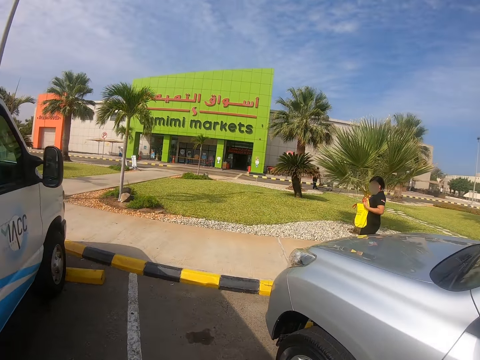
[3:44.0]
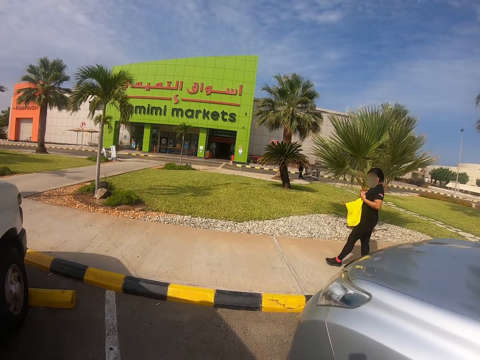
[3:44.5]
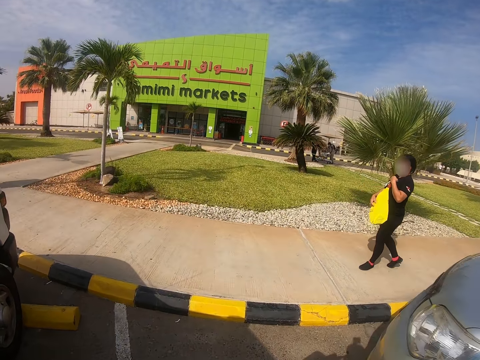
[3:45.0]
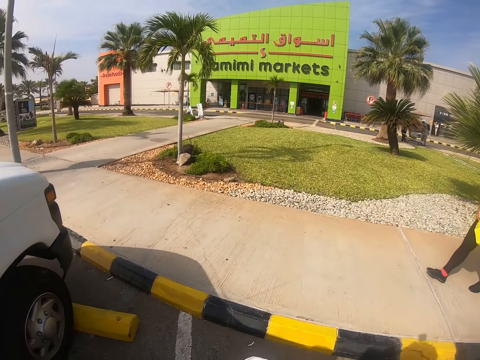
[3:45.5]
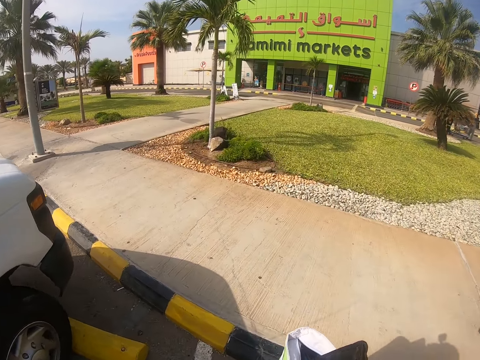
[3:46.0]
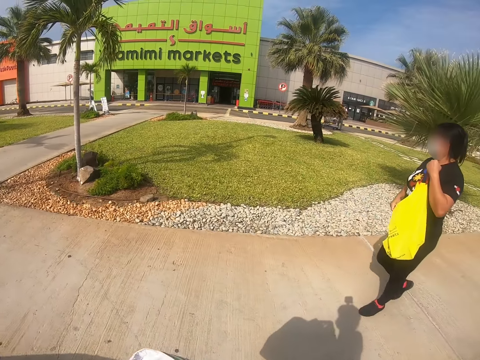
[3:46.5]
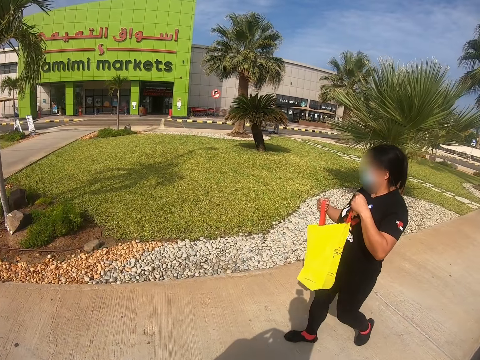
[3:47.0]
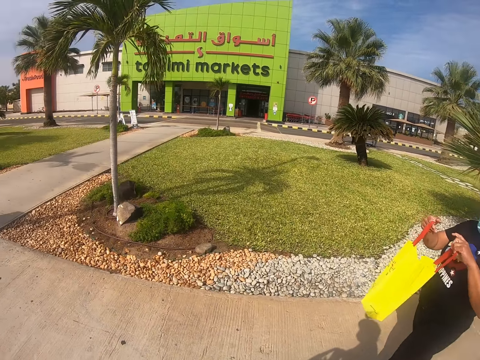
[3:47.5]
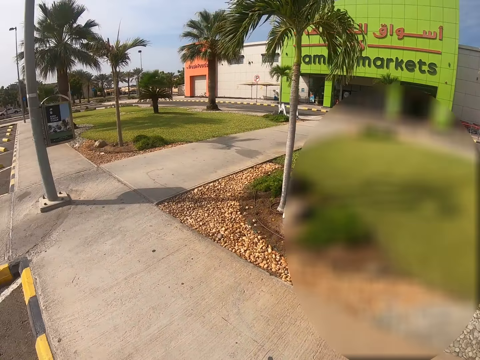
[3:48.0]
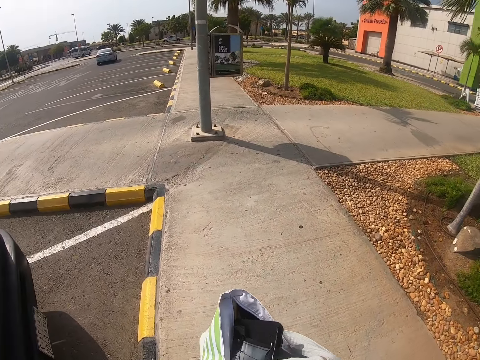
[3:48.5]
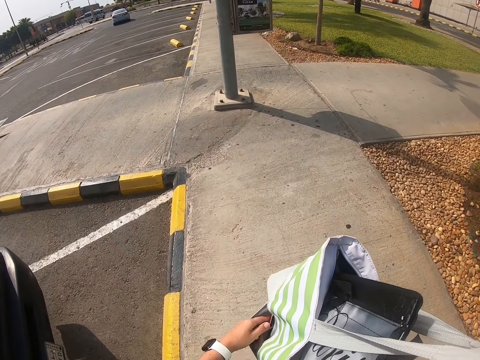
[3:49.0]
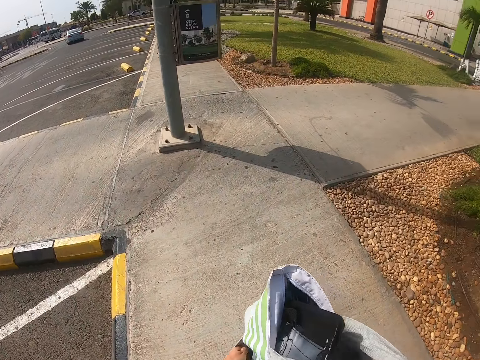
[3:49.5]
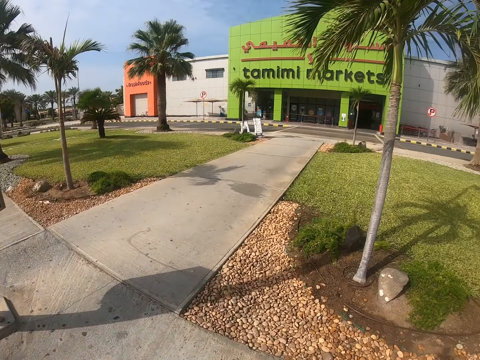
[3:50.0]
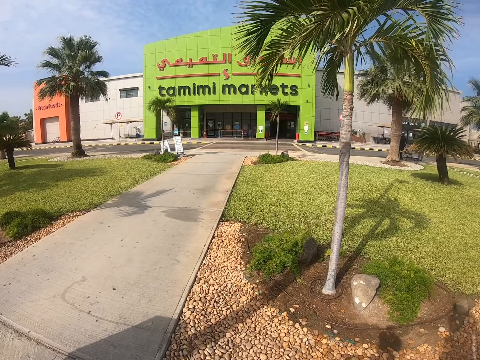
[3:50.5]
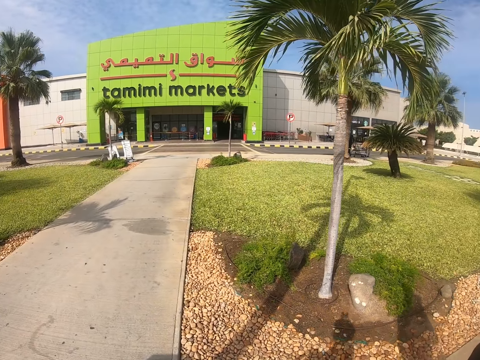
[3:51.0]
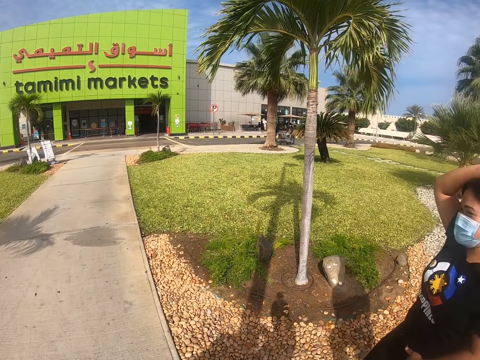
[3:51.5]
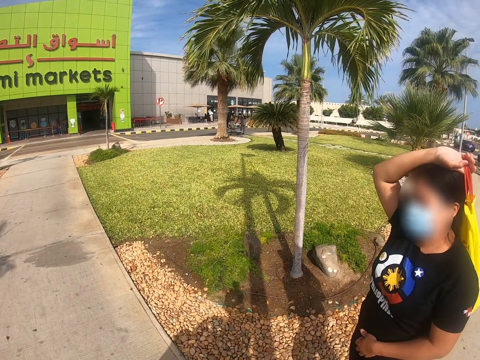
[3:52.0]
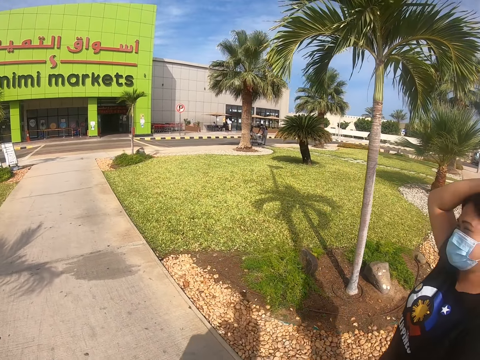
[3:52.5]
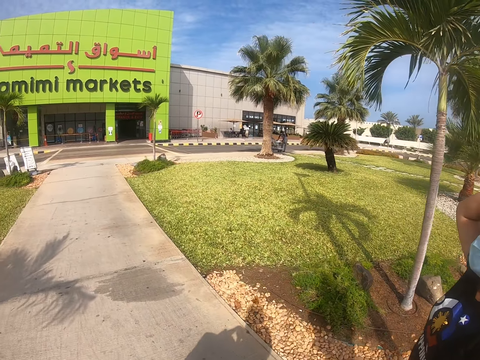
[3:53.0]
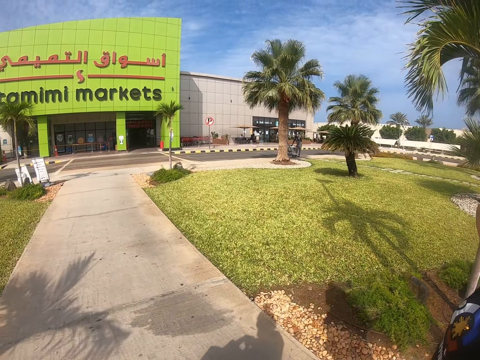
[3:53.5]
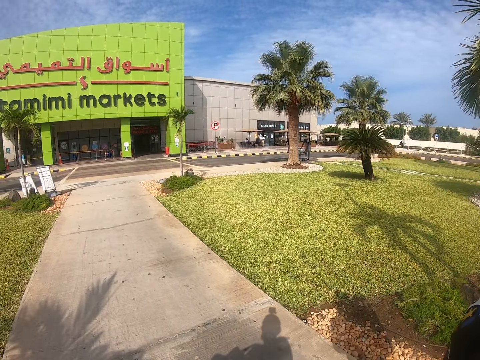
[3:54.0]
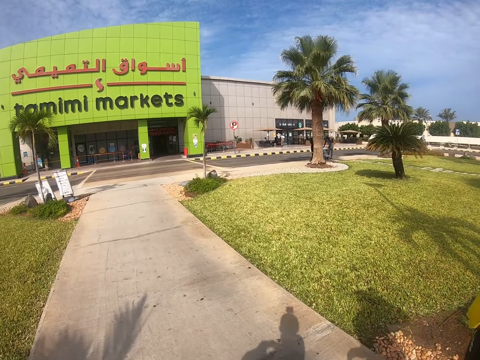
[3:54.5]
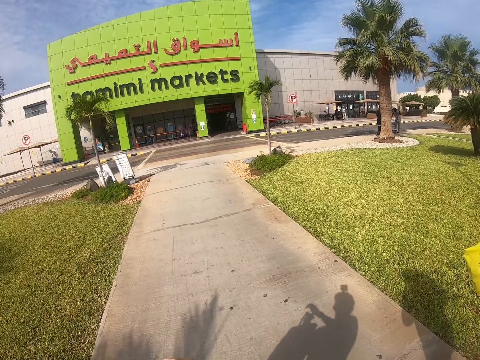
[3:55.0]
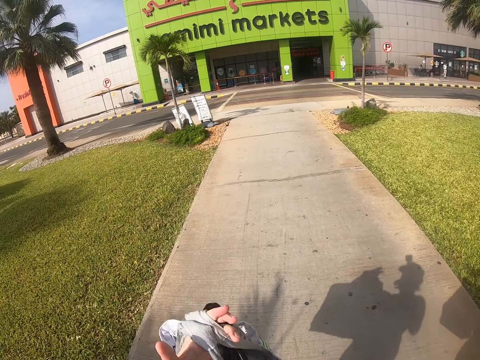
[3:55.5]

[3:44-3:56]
A lady carries a yellow bag and walks on the pavement. The camera wearer walks on the pavement. She looks around. She looks around again. She touches her bag and walks on the pavement.

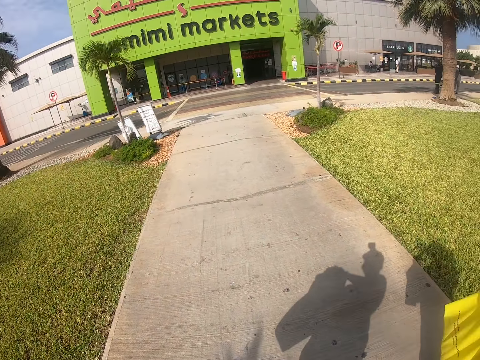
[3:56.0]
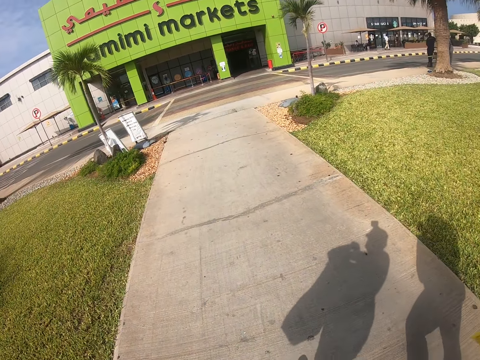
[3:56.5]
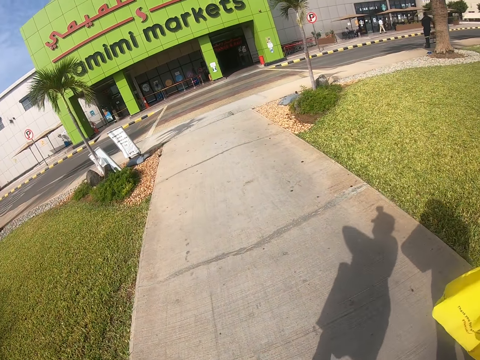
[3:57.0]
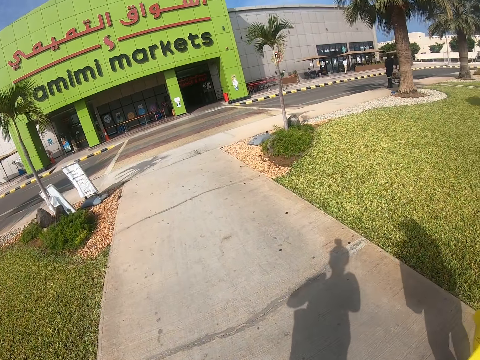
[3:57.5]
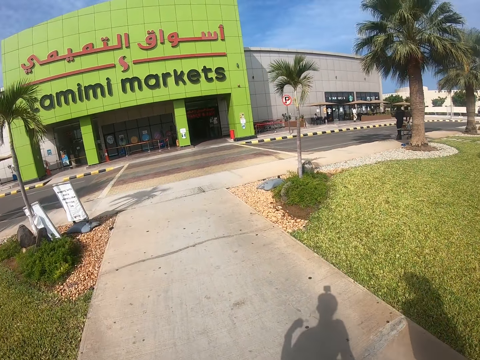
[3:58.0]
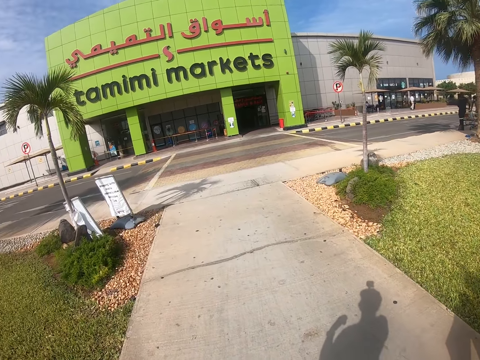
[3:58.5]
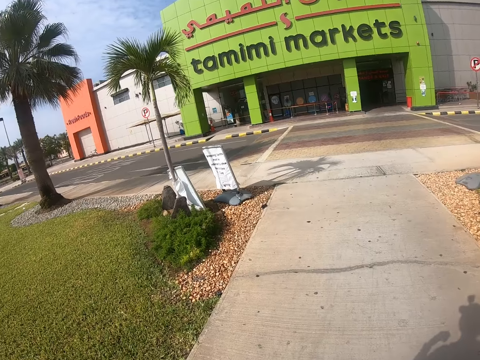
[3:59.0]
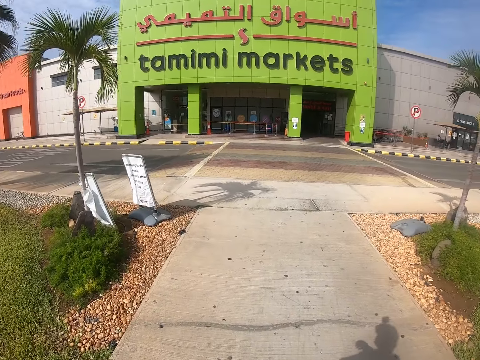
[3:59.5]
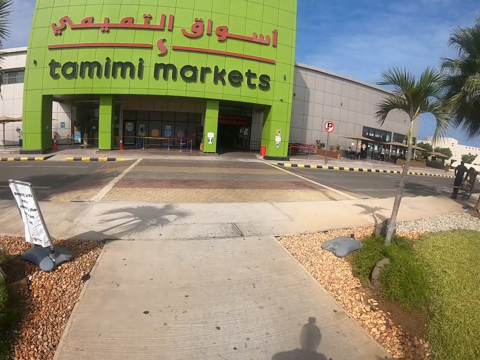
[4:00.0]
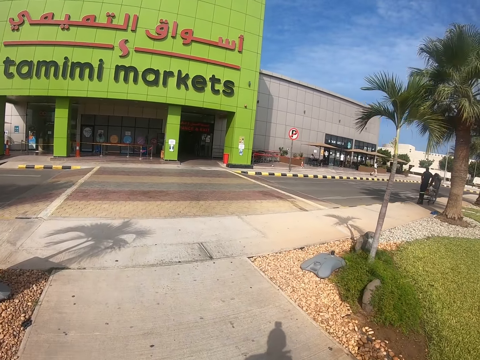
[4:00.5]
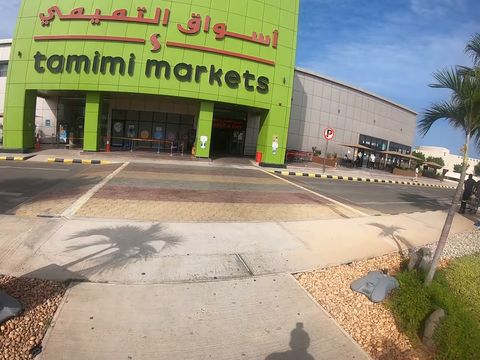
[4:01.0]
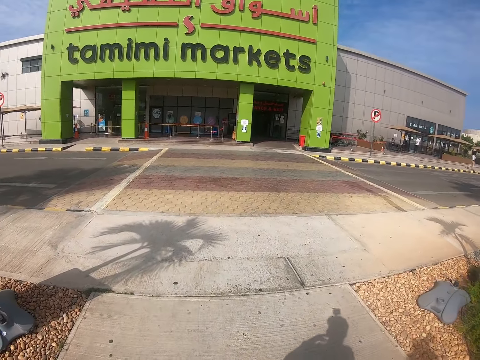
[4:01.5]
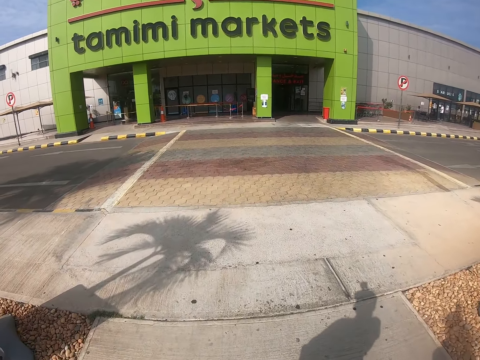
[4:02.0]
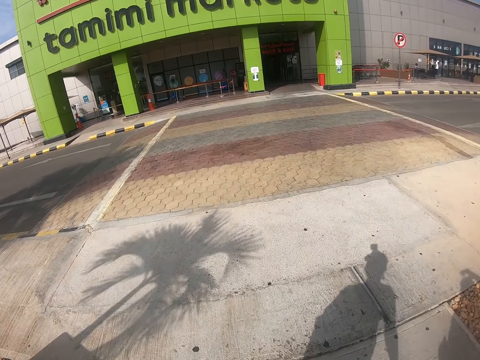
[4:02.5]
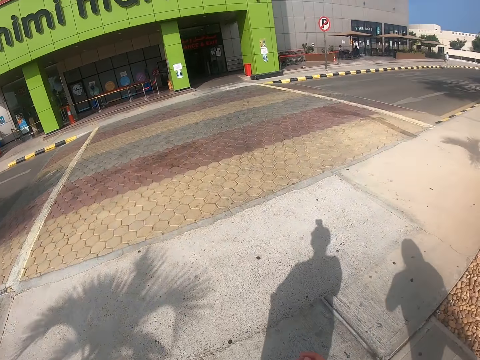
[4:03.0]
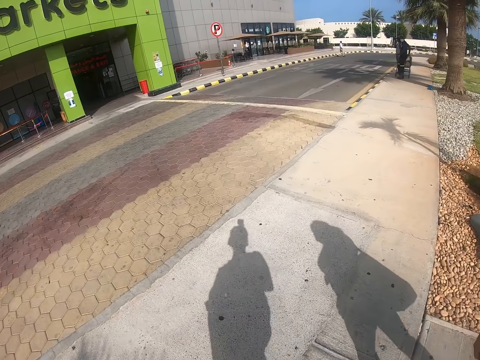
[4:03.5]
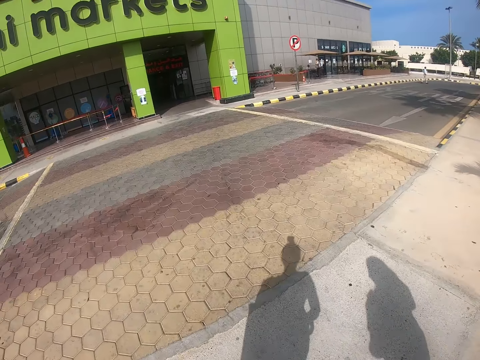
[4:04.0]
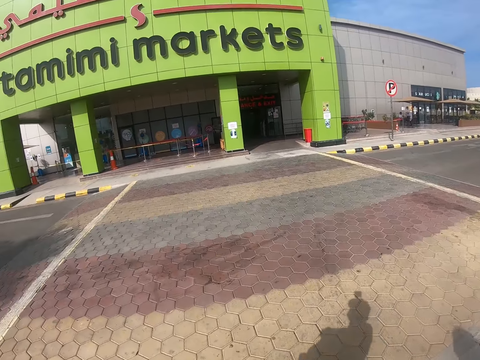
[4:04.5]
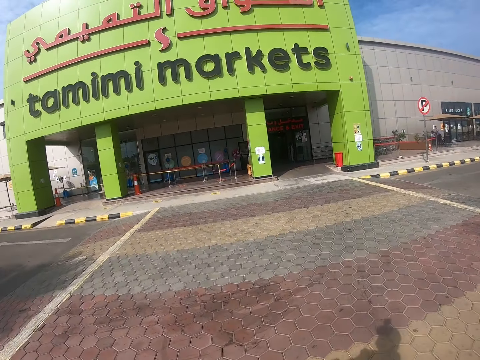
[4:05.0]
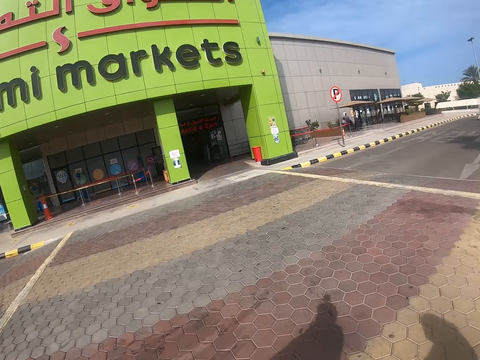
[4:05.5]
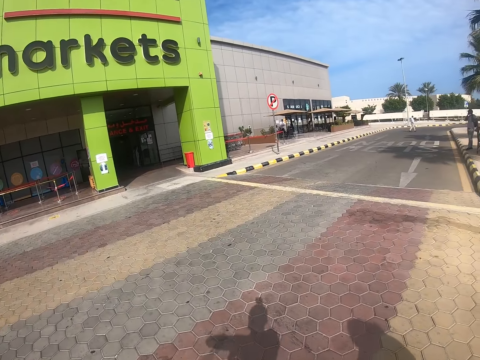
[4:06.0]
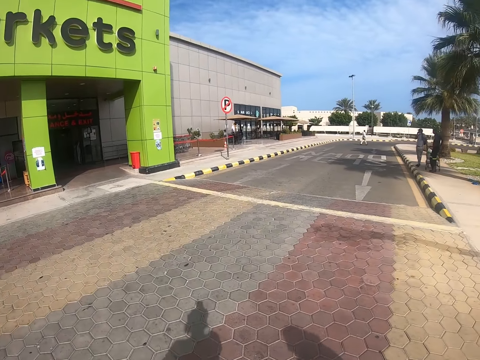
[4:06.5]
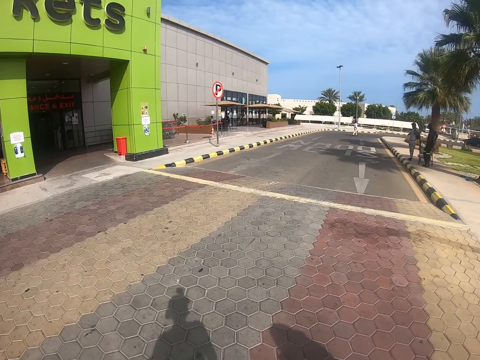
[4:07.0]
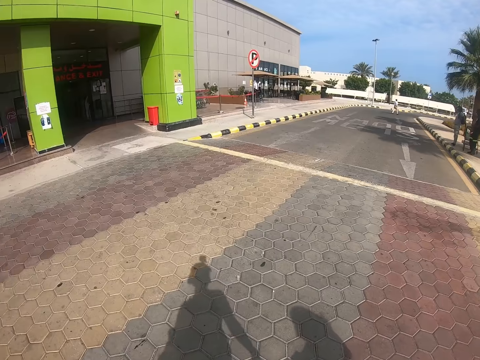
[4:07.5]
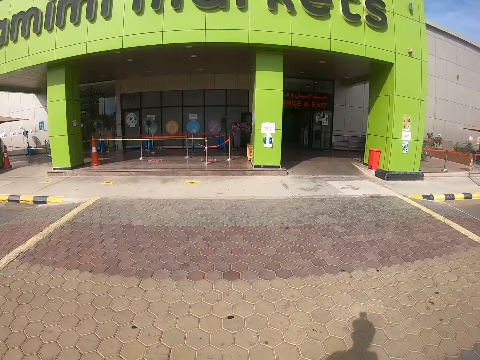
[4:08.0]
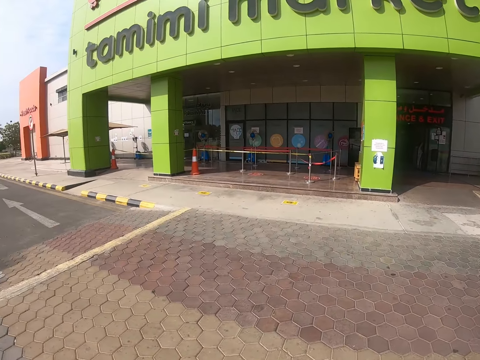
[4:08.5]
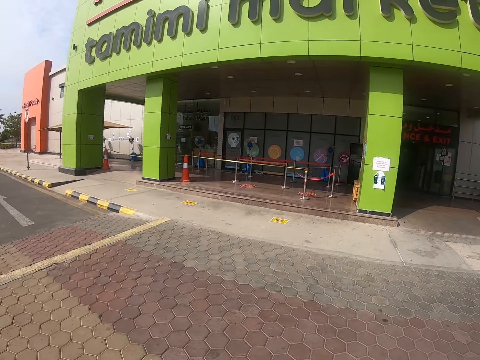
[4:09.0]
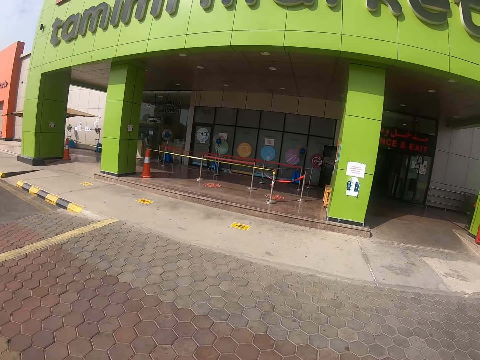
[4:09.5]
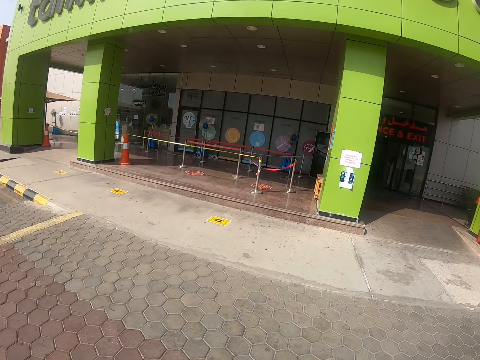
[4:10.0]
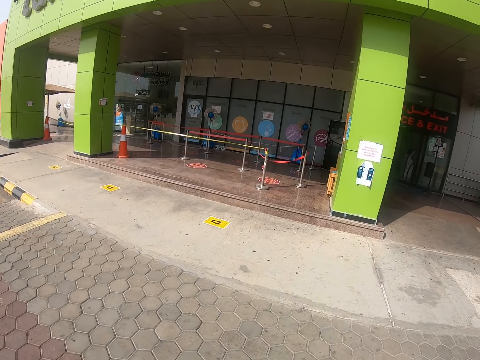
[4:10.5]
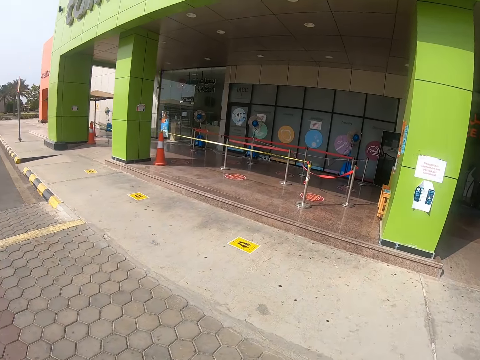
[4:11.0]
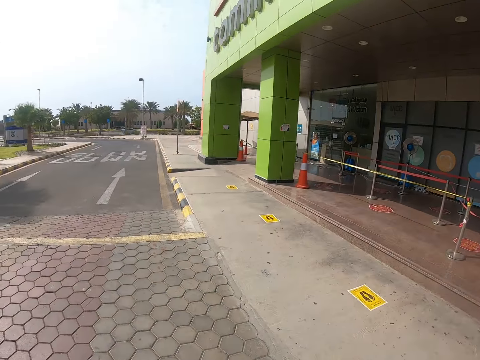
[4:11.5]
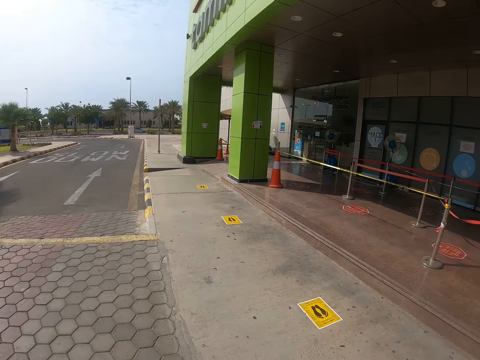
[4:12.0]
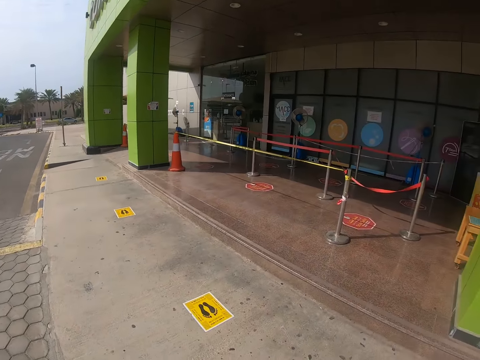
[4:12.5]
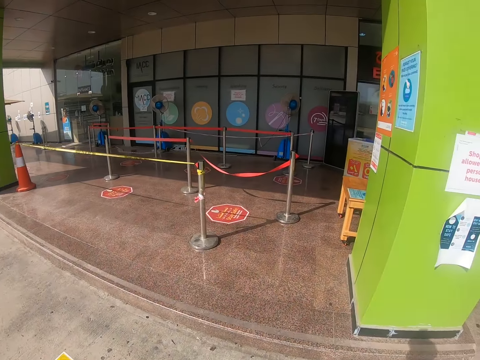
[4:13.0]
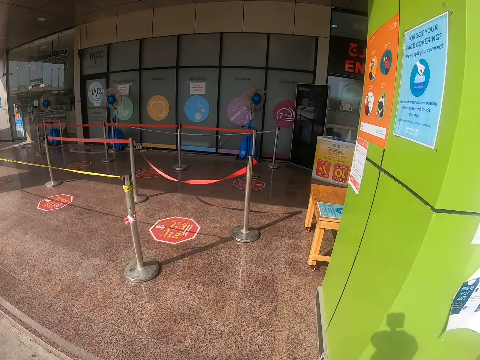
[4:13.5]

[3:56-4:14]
The camera wearer moves the hands. They walk around. A man appears. Another man appears. The camera wearer walks around.
